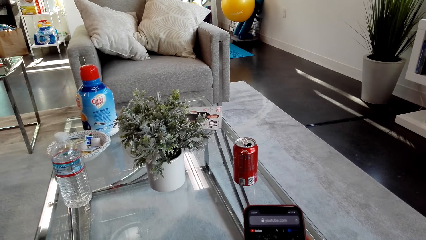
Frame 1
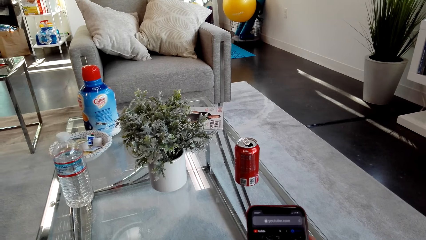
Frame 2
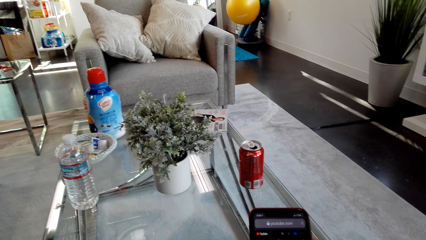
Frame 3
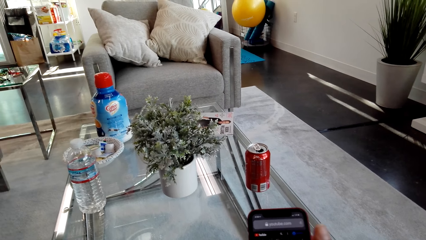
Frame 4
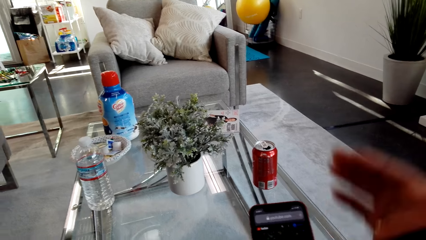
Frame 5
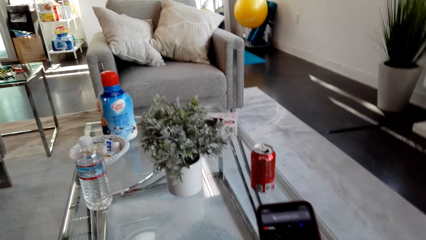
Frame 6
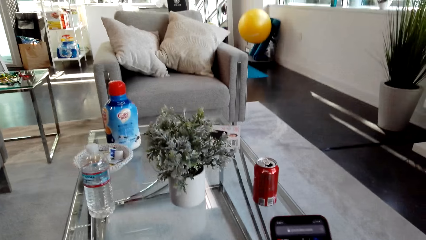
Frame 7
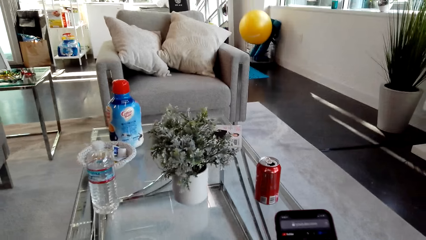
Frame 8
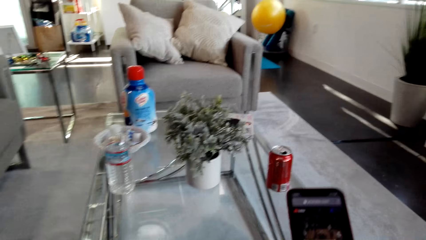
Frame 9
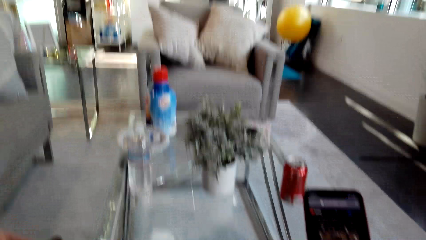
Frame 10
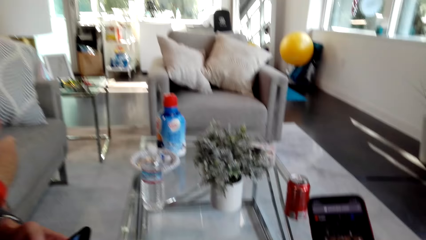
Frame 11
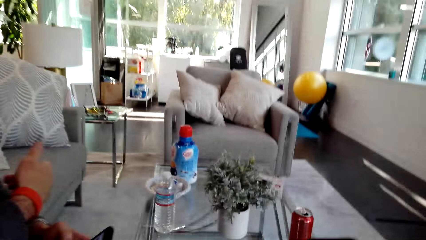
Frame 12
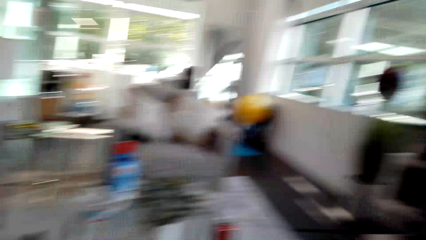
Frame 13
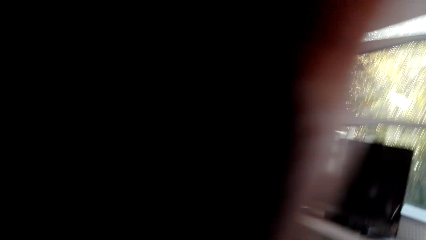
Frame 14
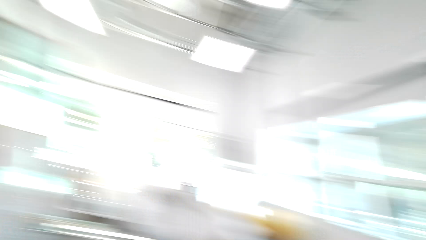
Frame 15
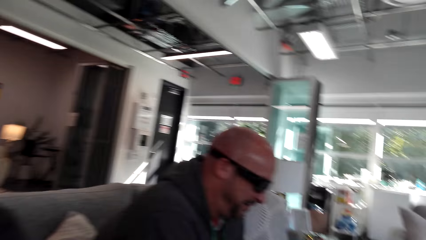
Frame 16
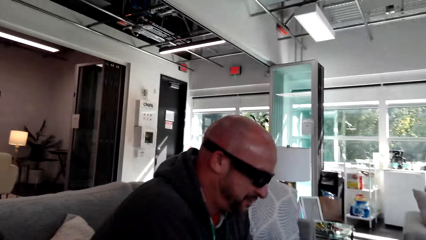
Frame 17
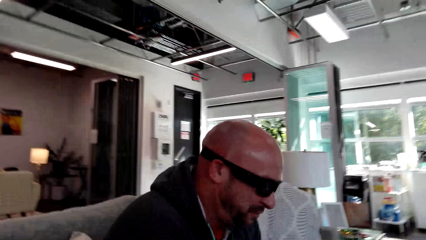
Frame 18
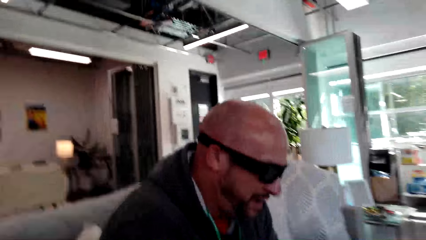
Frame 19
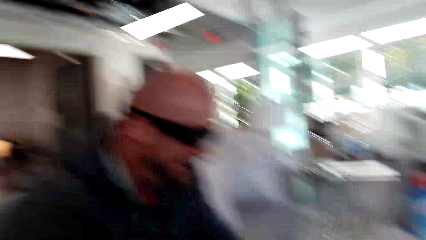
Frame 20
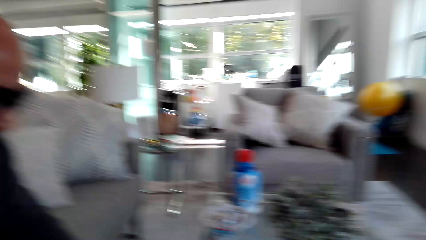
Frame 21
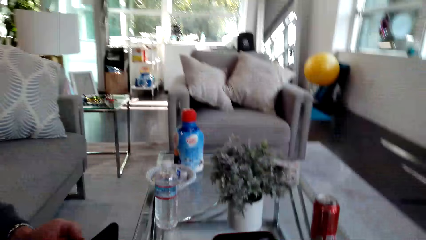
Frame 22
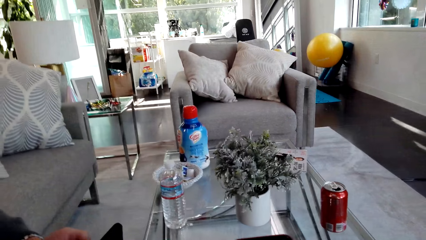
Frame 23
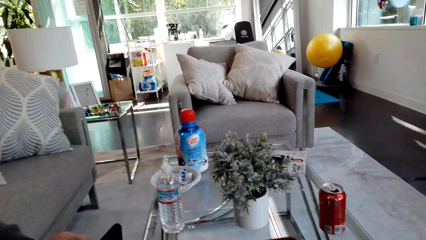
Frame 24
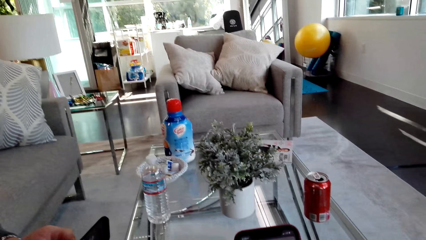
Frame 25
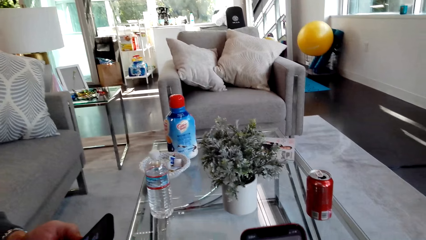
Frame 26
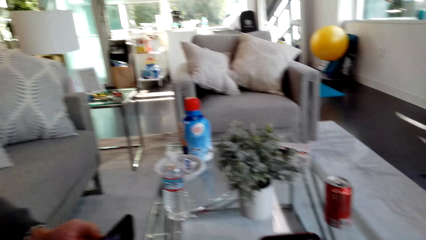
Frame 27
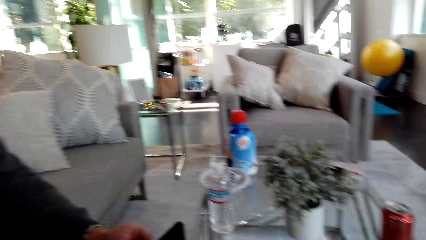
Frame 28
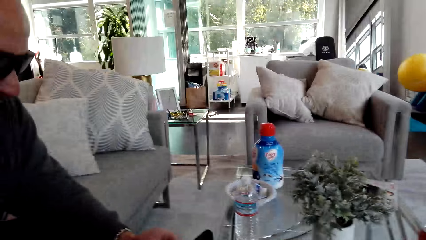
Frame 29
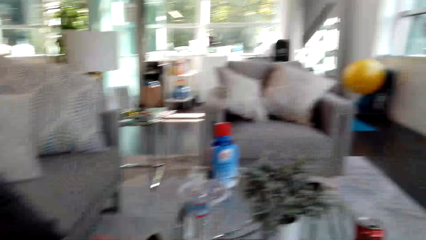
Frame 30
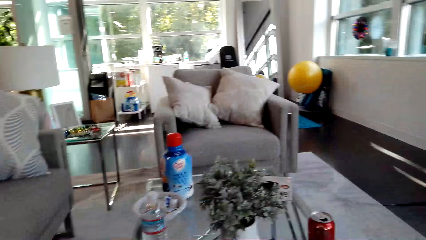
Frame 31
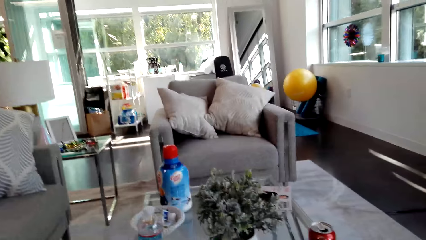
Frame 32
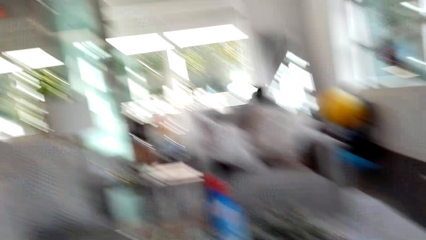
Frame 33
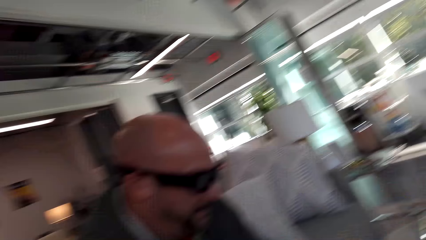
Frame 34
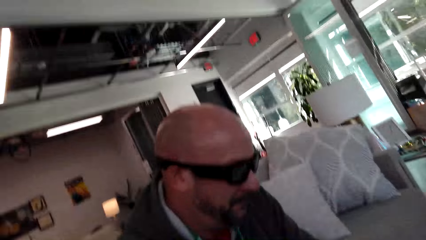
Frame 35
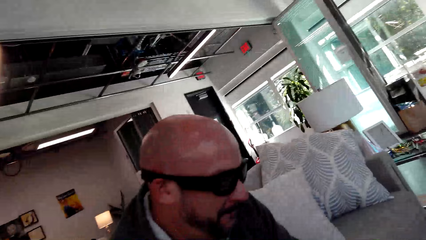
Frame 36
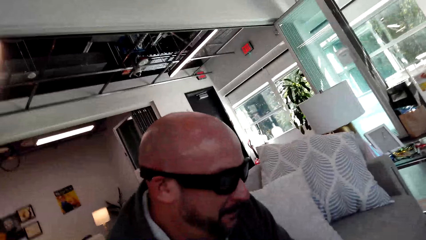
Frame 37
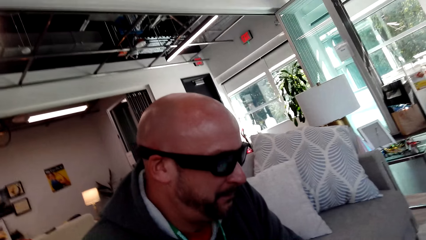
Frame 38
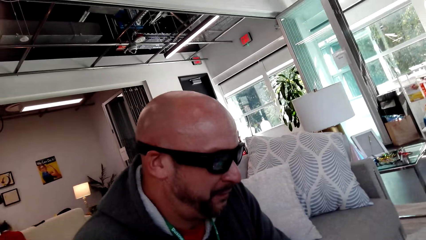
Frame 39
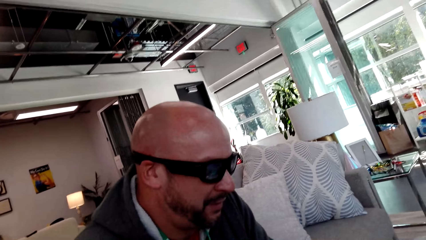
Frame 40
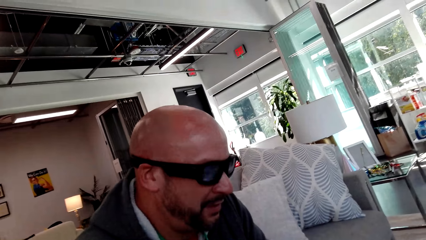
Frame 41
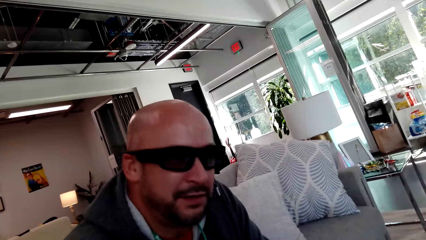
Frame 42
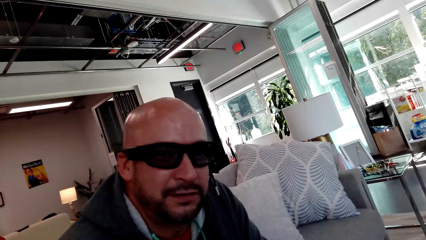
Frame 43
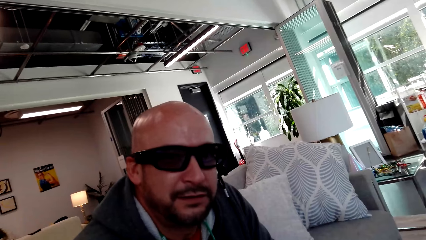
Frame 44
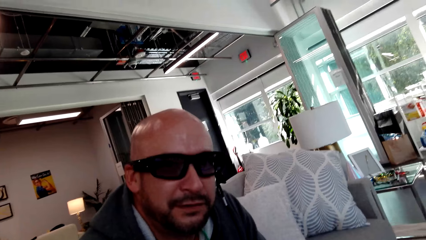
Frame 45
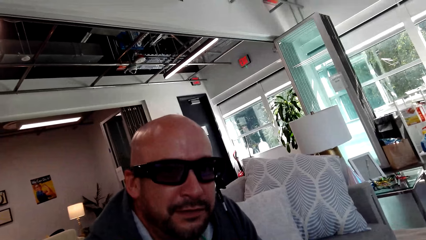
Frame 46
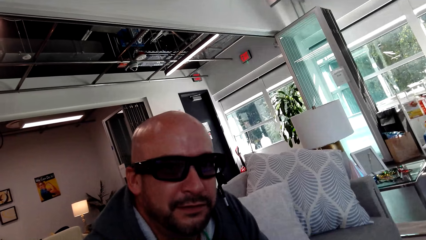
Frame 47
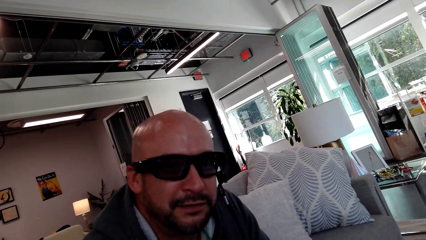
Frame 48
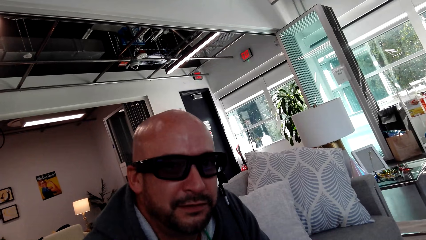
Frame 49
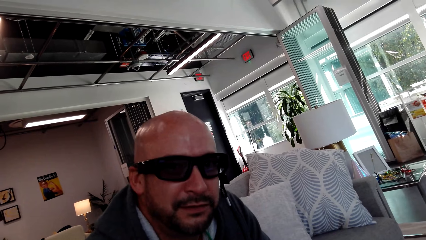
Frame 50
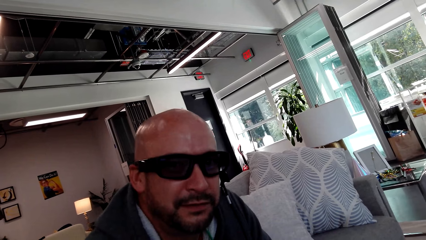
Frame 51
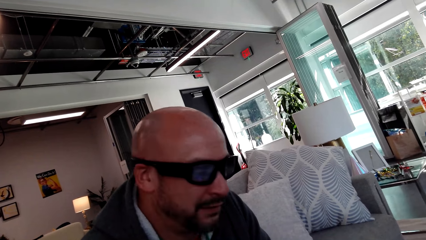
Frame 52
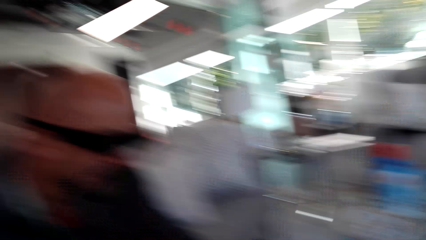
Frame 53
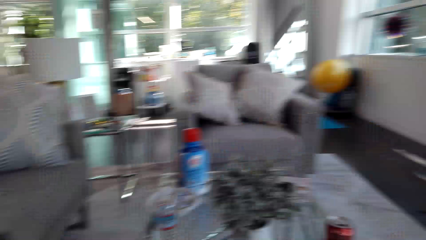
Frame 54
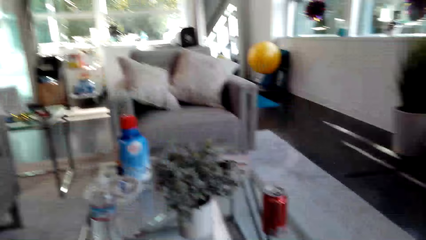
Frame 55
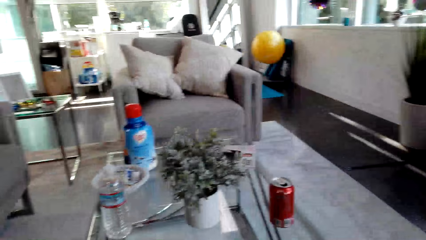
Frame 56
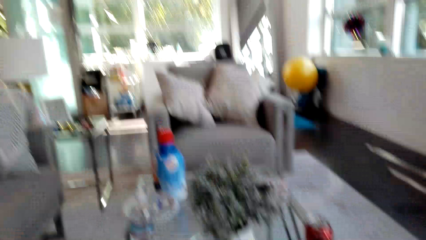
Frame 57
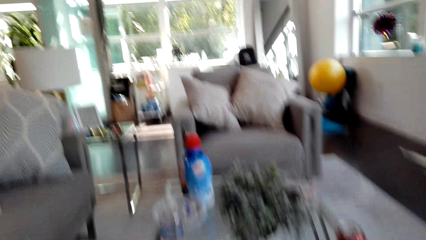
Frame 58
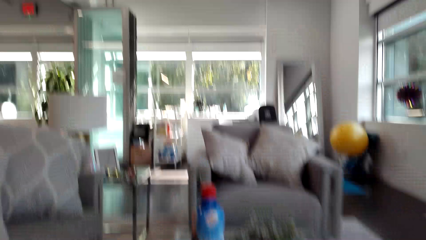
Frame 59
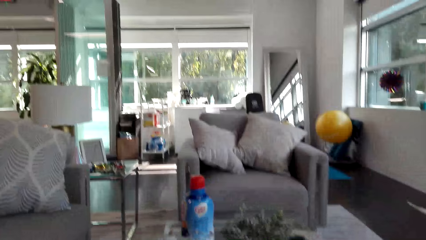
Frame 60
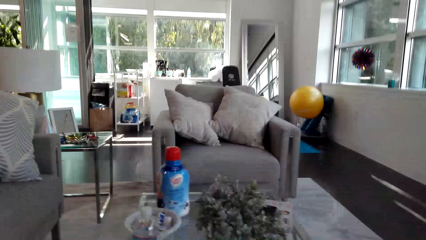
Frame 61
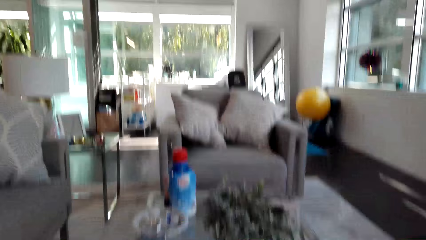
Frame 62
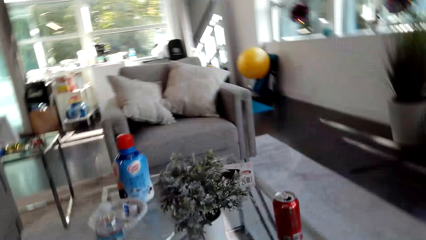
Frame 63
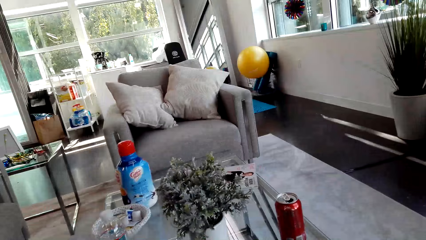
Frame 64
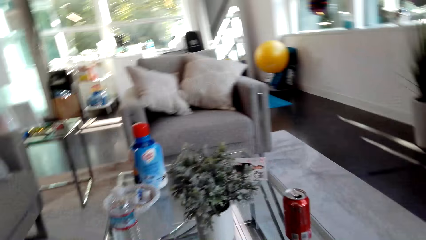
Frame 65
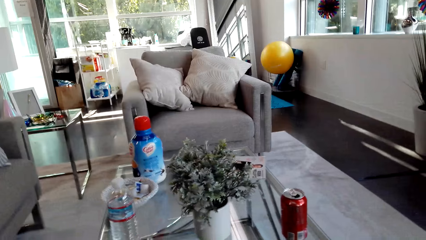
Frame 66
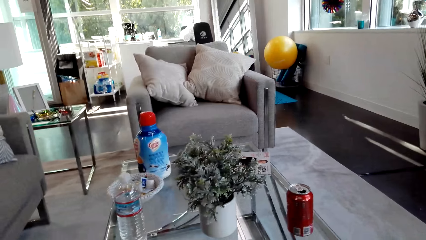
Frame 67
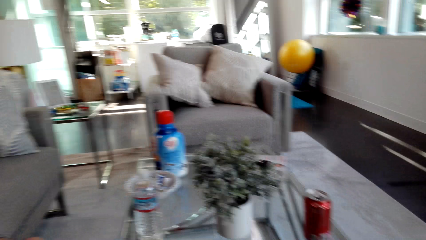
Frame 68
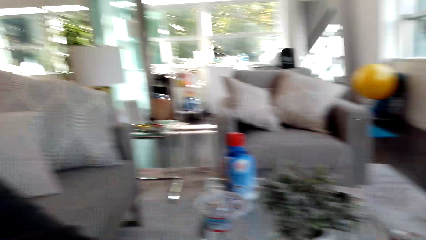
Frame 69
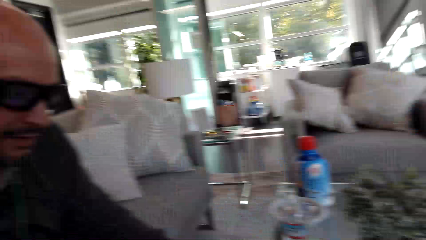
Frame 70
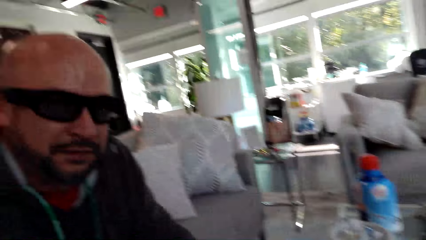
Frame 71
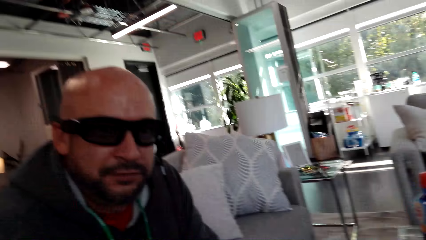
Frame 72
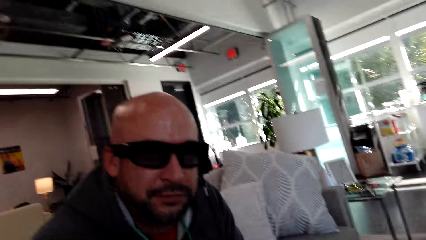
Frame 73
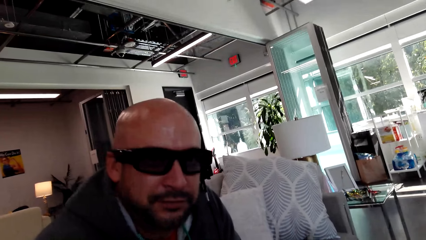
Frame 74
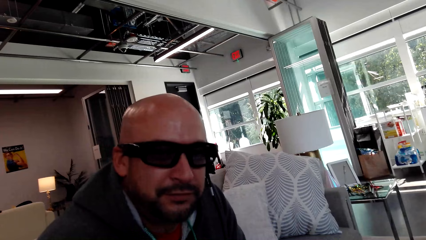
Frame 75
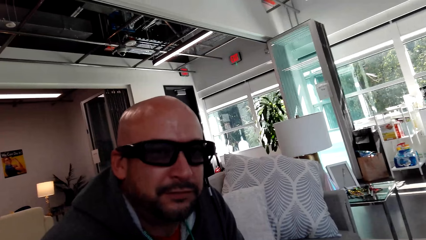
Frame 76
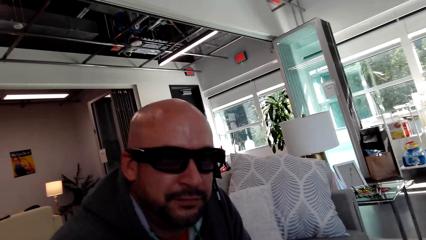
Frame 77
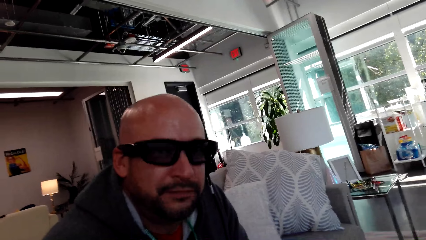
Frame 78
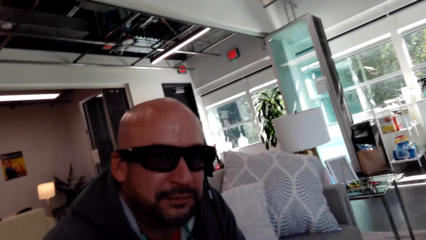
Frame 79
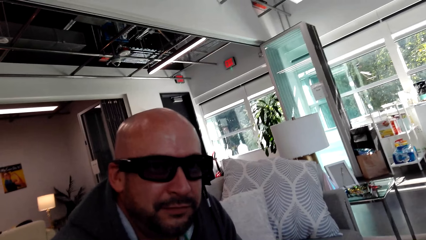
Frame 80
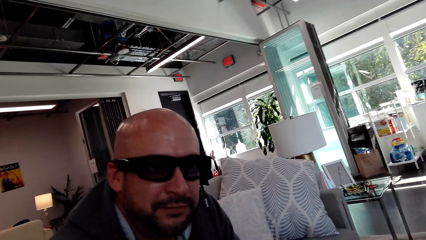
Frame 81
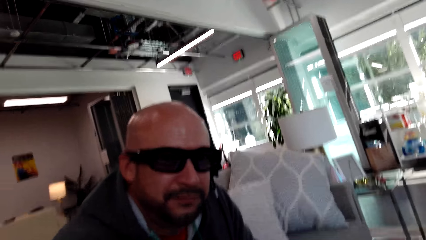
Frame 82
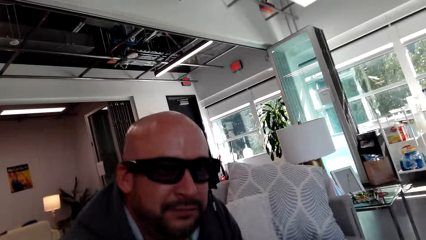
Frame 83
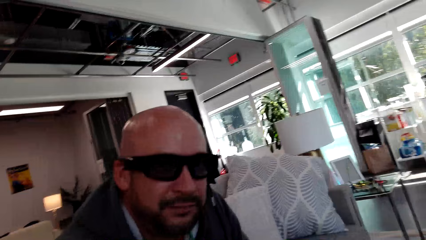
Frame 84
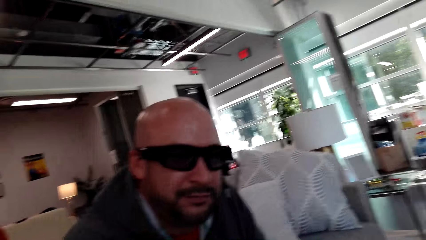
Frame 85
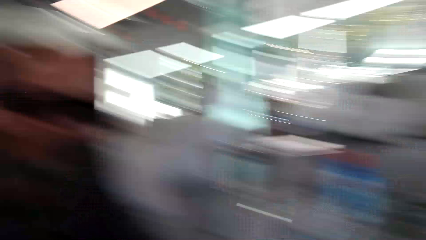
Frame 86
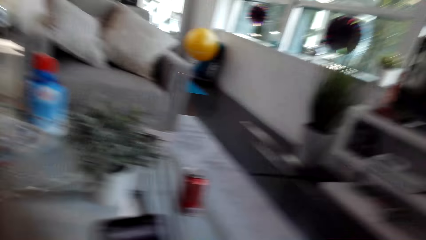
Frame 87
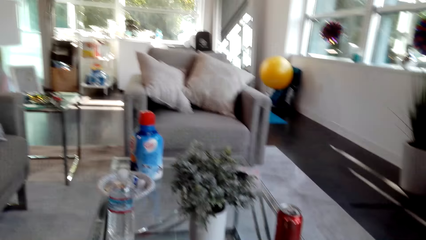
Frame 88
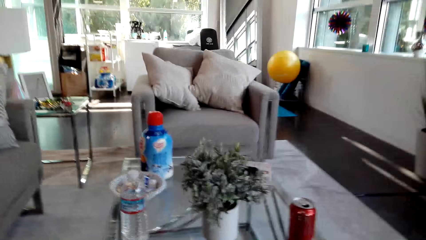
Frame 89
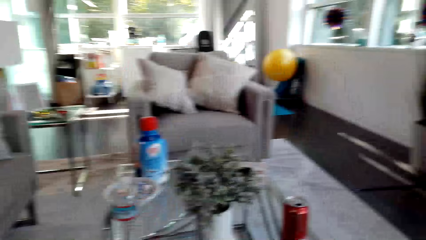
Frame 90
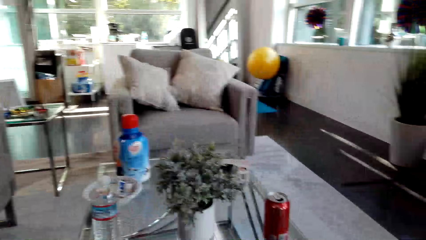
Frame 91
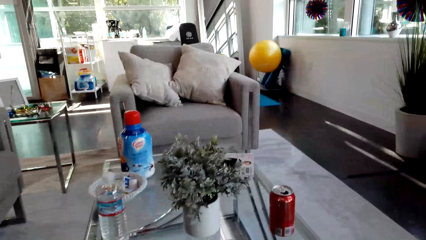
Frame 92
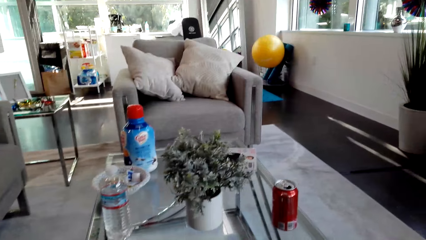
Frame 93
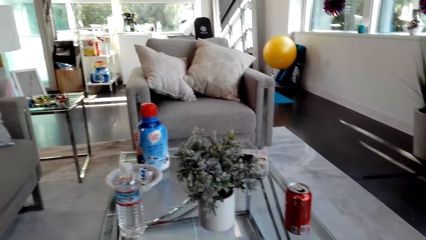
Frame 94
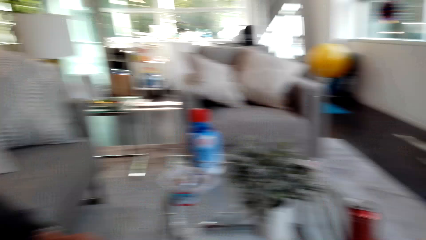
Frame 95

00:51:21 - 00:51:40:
The camera wearer lifts a hand. They adjust the camera. They drop the hand. They look at a man. They dialogue with the man. The man uses the phone. The man talks. The camera wearer looks around. The man shakes his head. The camera wearer looks on the table.
